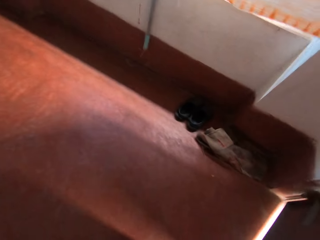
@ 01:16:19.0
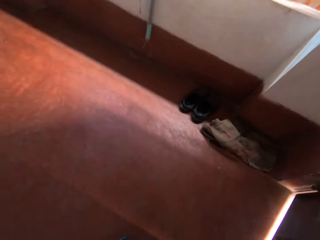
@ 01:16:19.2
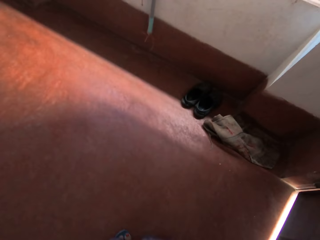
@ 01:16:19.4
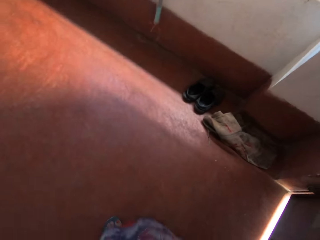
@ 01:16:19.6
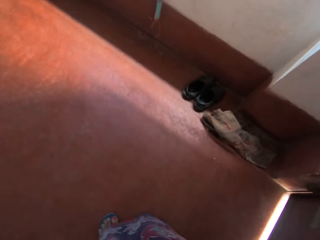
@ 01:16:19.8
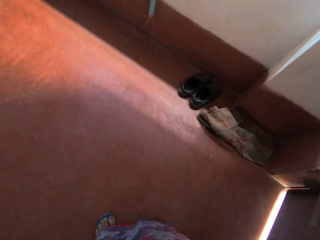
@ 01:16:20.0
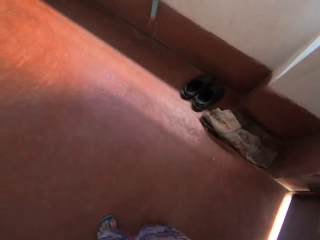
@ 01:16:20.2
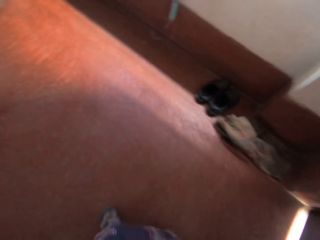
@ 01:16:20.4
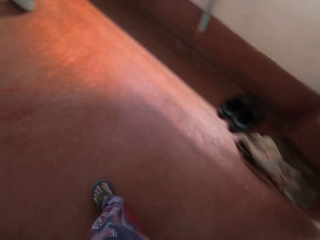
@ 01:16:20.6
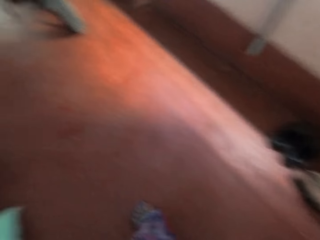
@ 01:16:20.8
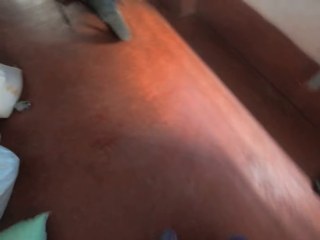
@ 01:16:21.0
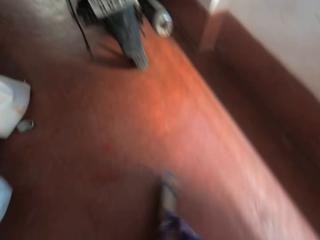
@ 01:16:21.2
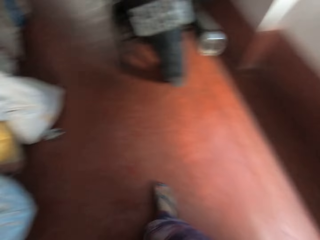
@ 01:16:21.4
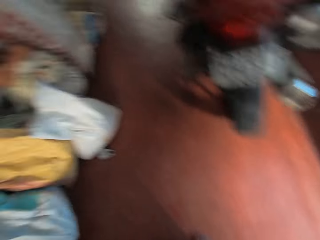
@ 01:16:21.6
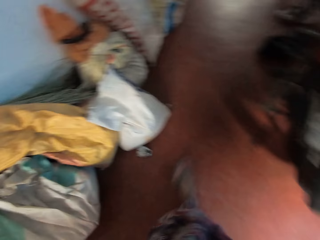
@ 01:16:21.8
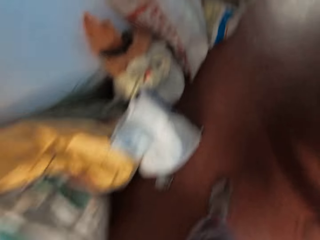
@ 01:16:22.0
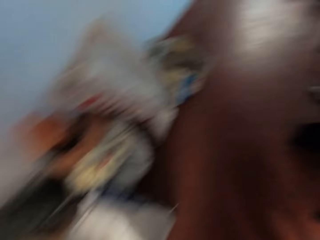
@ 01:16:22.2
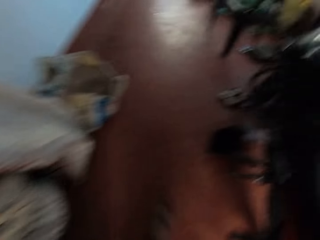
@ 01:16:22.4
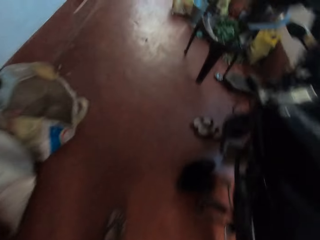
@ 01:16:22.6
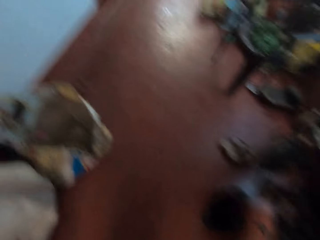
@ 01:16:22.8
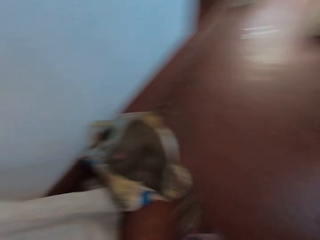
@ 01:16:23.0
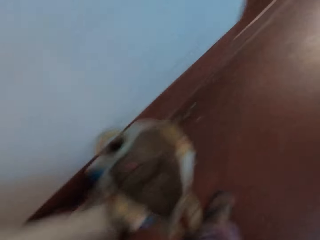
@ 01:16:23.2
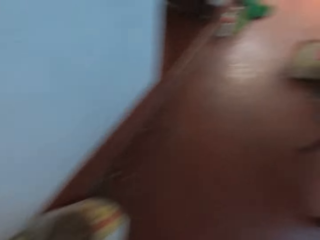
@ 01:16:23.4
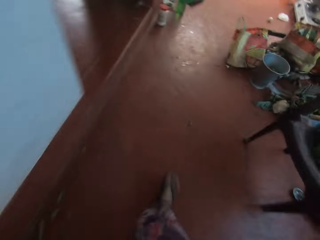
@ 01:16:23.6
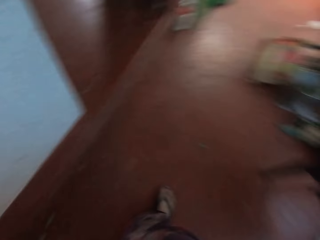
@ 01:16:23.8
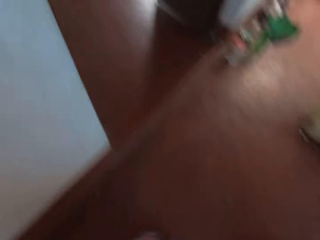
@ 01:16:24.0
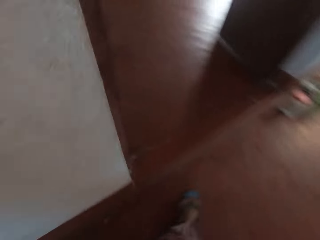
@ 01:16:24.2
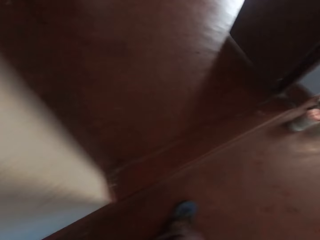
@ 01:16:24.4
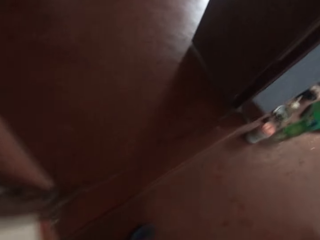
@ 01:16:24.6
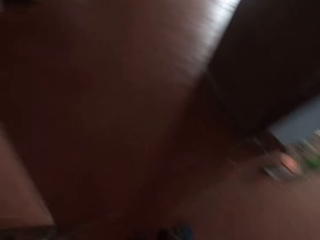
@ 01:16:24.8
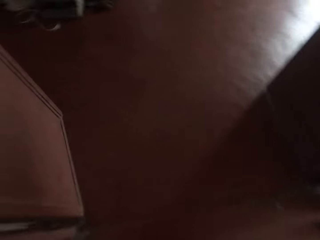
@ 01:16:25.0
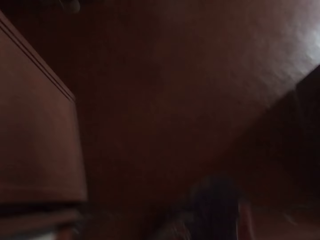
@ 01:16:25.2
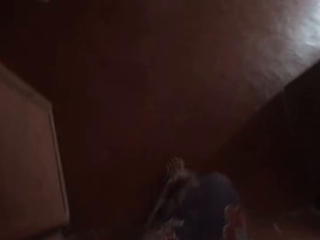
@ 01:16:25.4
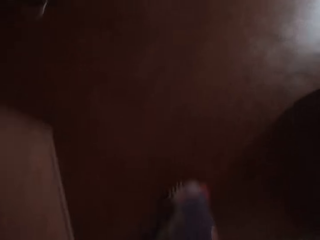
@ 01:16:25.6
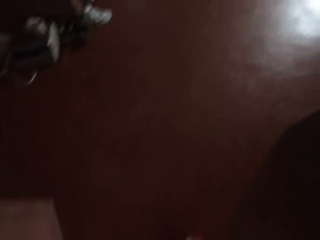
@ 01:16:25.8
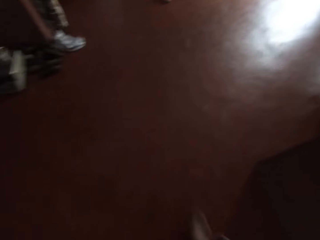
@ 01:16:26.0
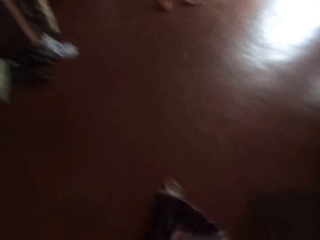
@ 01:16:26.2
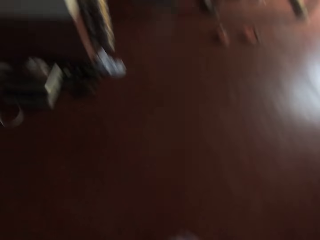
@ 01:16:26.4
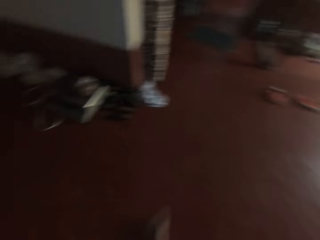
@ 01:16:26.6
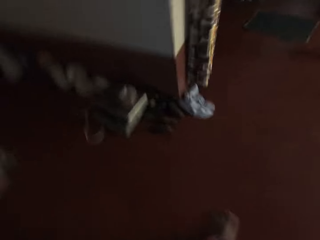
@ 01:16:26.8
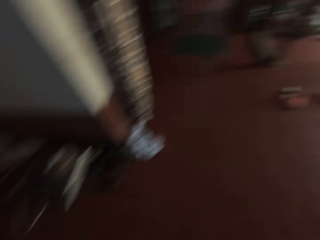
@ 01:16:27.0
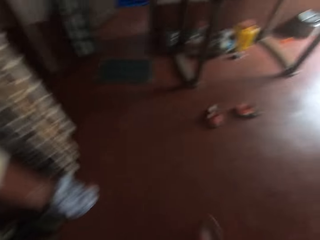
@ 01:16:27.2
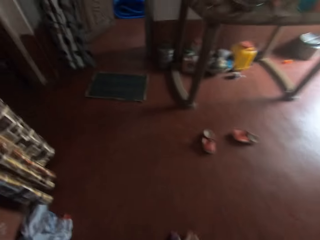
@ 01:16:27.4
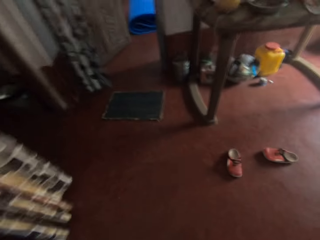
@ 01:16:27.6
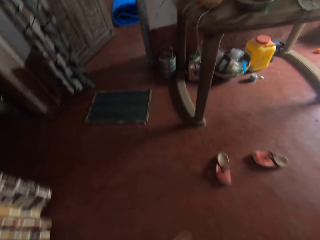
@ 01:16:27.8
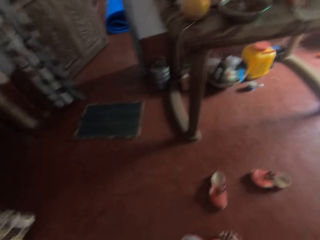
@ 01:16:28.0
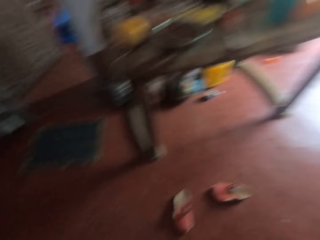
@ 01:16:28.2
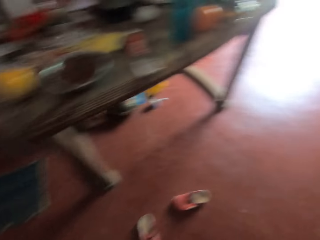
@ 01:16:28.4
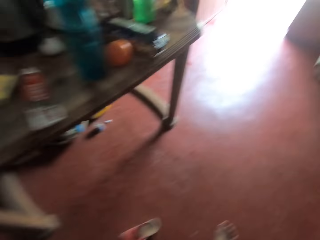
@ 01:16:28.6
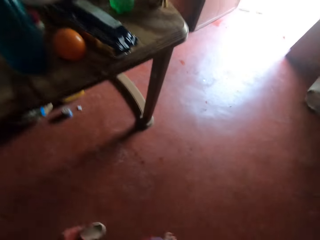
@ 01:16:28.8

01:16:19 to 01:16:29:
The camera wearer closes a door with her right hand. She enters a room in the house.

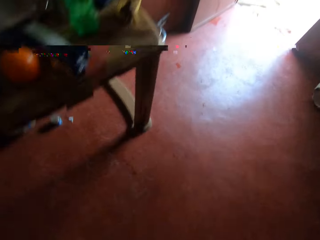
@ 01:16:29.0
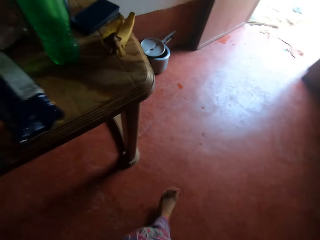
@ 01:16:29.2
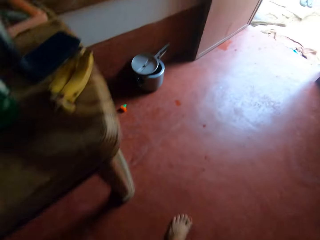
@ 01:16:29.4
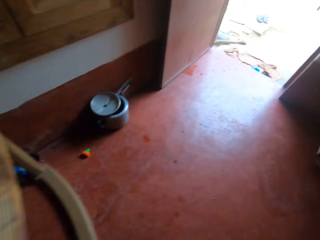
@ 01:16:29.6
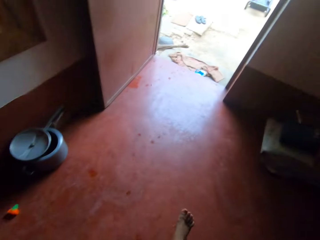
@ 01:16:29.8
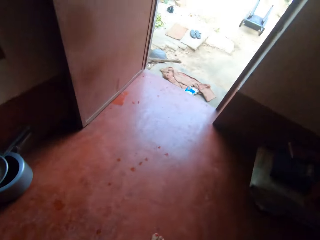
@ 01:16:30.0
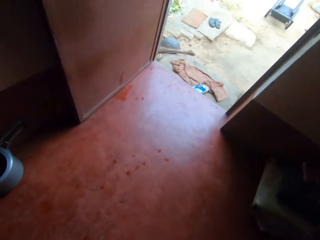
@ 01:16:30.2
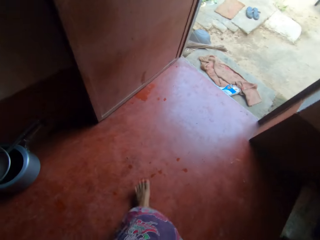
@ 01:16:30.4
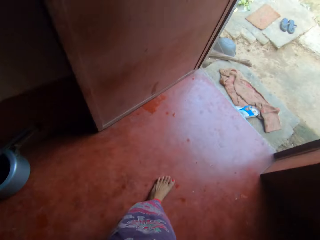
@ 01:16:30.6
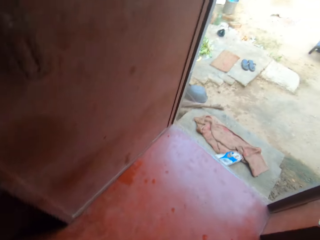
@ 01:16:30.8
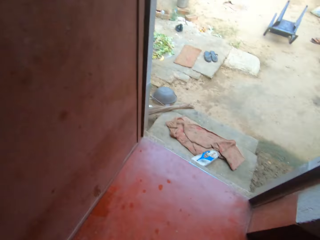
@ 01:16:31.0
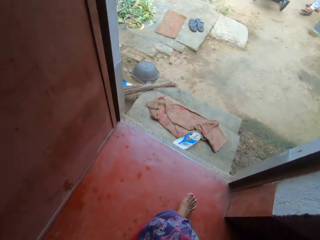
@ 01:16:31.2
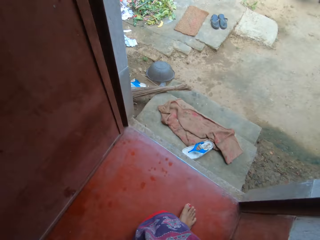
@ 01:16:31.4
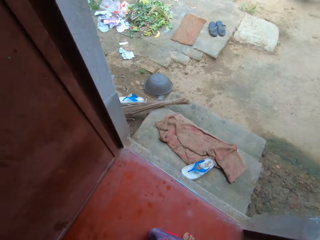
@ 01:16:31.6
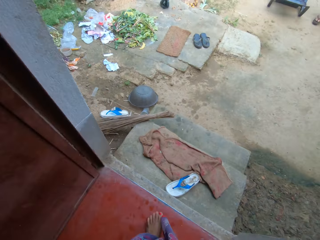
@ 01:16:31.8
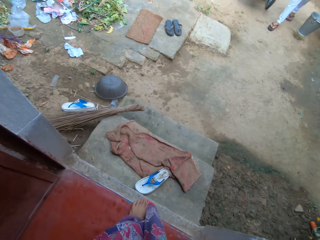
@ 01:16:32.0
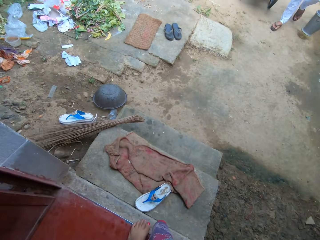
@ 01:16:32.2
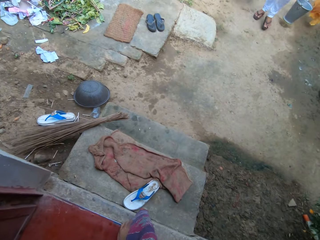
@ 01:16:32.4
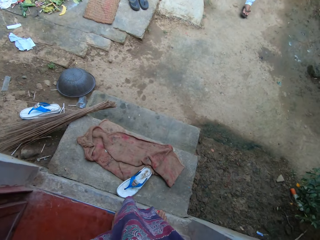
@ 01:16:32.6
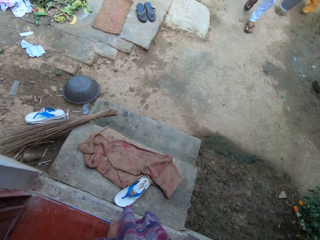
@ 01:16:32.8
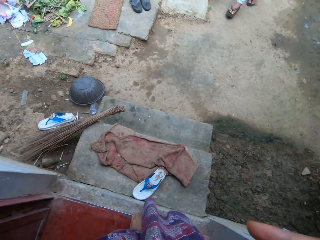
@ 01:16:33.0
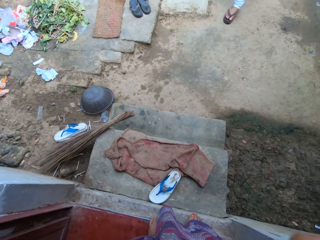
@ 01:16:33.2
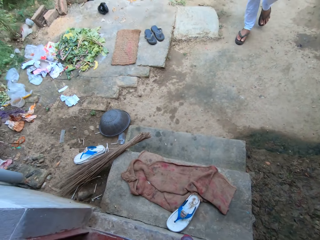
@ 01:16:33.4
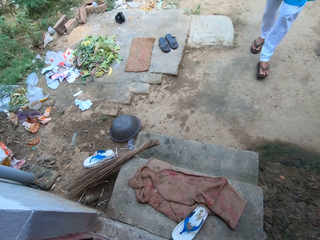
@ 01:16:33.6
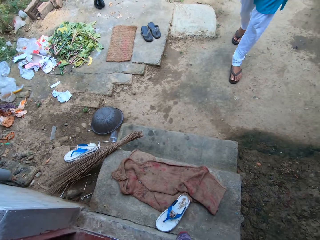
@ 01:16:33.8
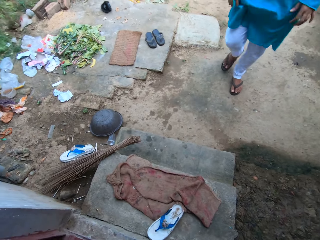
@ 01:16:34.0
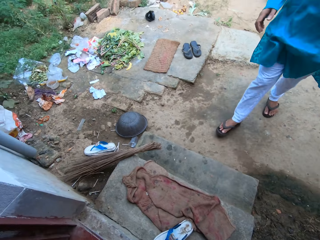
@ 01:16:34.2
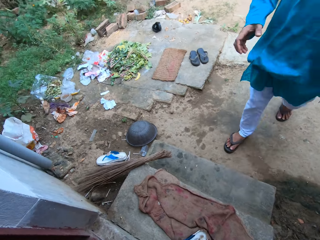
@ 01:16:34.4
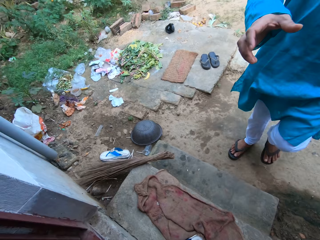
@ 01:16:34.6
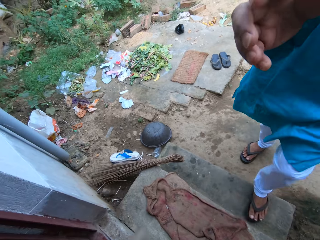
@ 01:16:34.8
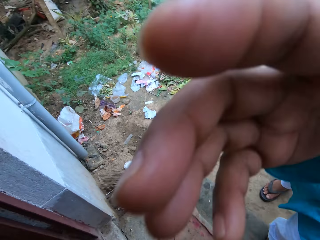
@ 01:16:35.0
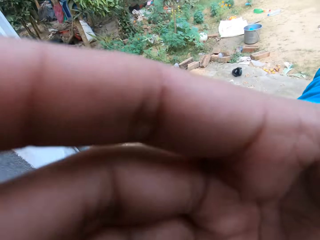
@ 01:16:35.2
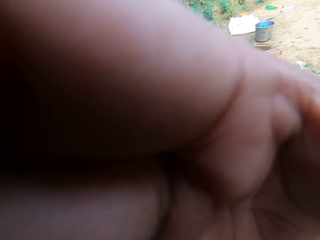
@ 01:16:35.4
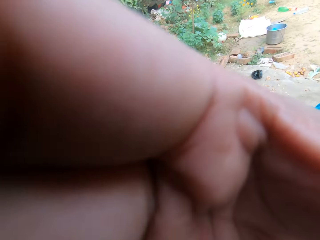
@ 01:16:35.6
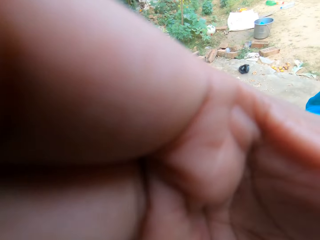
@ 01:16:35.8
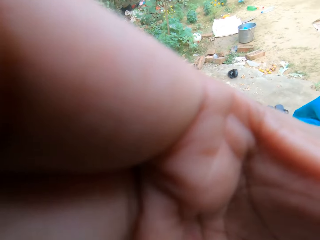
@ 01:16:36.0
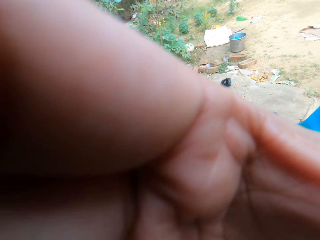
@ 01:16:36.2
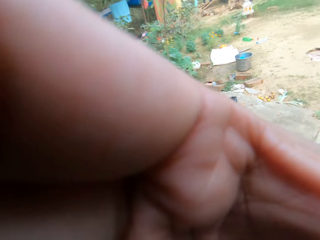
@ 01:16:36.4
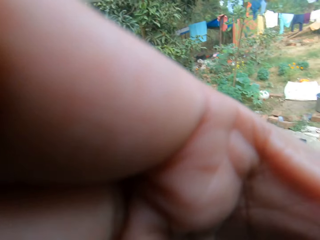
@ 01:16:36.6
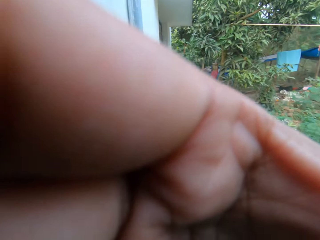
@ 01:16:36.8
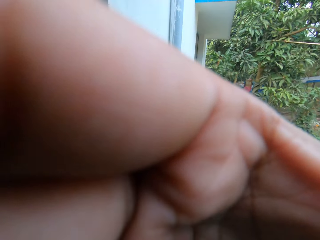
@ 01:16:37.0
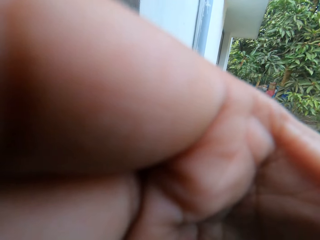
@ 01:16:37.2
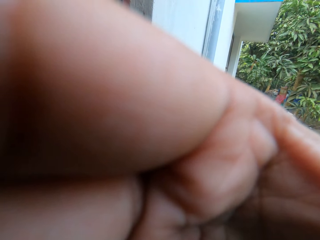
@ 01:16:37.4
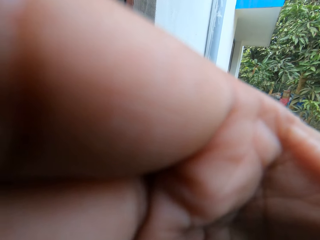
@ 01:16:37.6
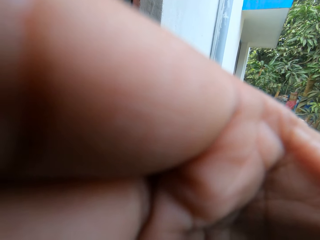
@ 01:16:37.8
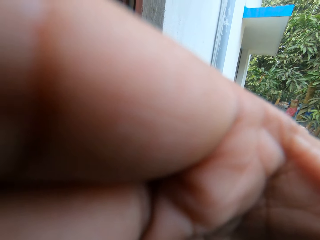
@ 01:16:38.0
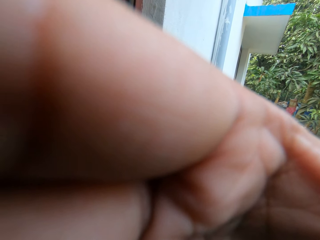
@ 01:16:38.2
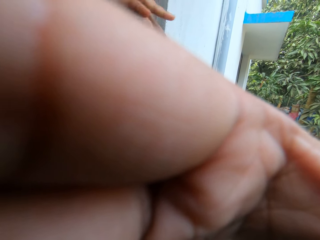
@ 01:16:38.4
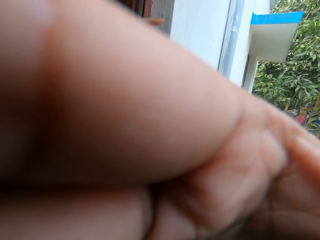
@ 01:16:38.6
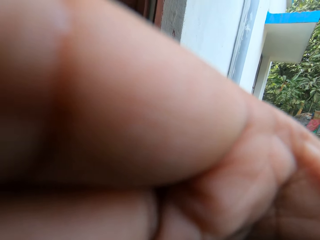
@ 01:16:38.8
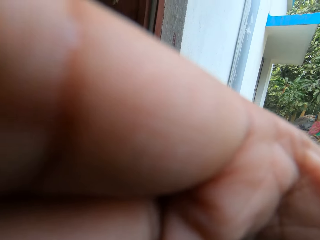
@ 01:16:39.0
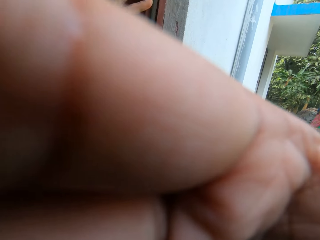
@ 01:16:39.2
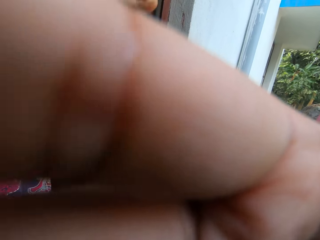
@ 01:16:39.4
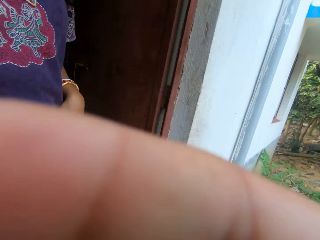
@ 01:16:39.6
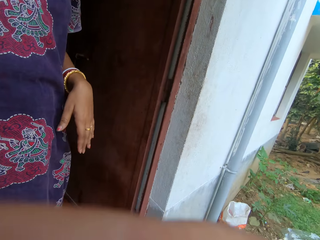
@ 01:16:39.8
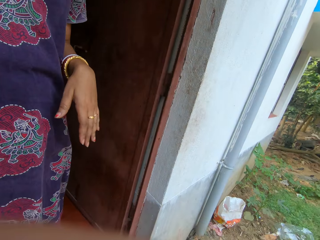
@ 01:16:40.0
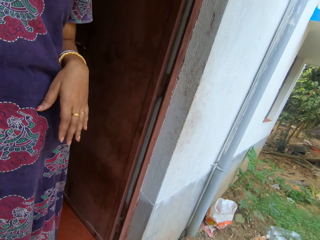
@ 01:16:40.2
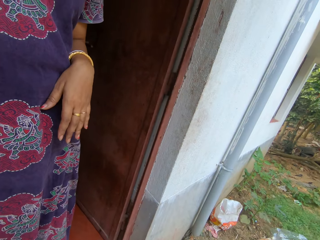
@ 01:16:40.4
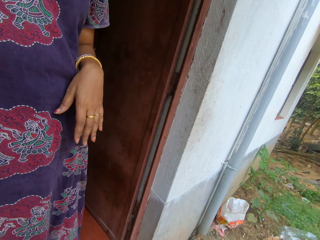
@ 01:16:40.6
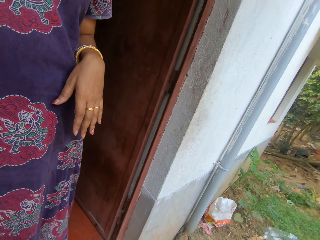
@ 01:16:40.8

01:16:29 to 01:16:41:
The camera wearer walks towards a yard in the house. They converse with a man. The man covers the camera using a hand. The man adjusts the camera on the head of the camera wearer.
